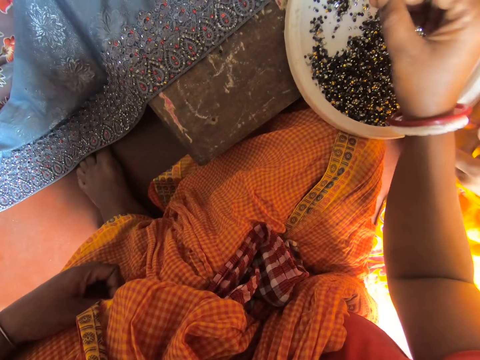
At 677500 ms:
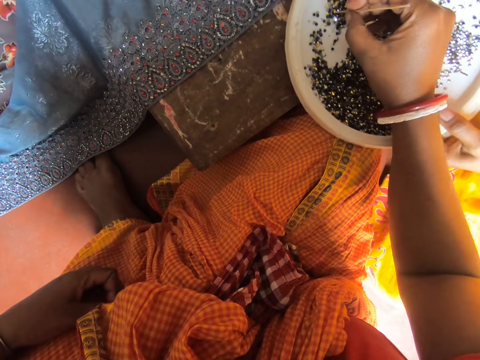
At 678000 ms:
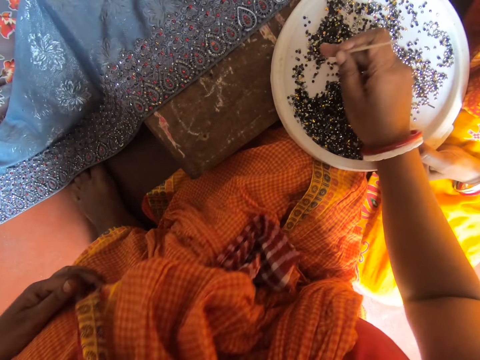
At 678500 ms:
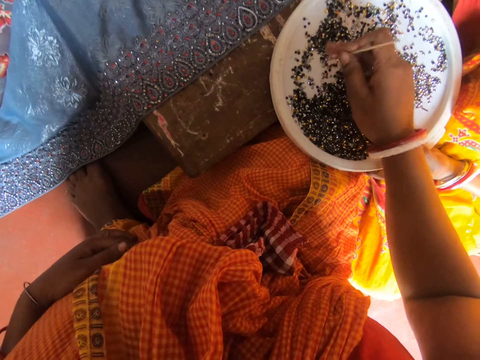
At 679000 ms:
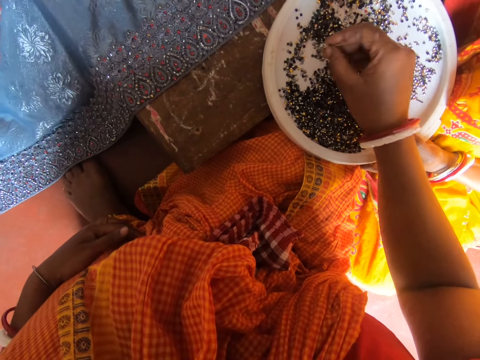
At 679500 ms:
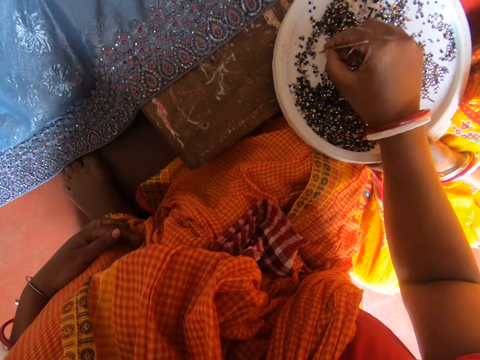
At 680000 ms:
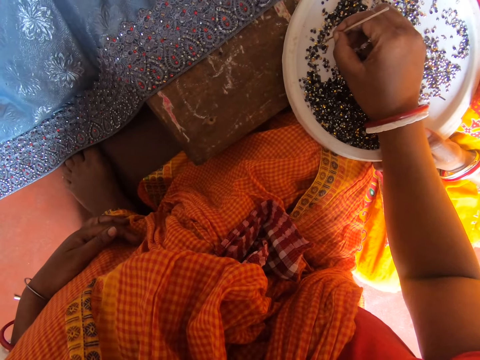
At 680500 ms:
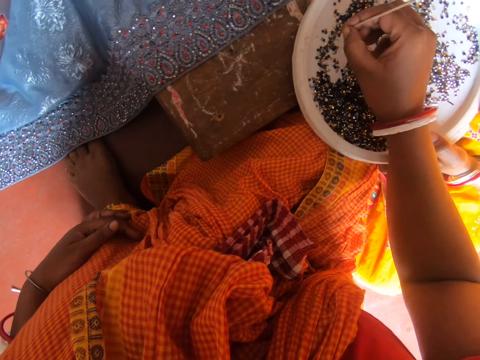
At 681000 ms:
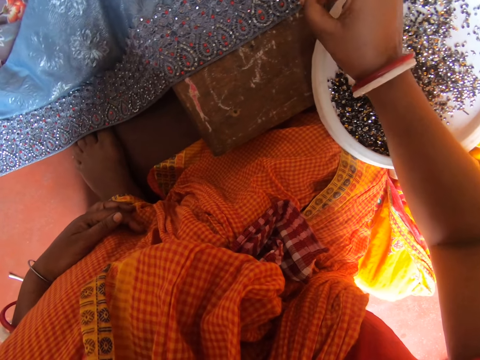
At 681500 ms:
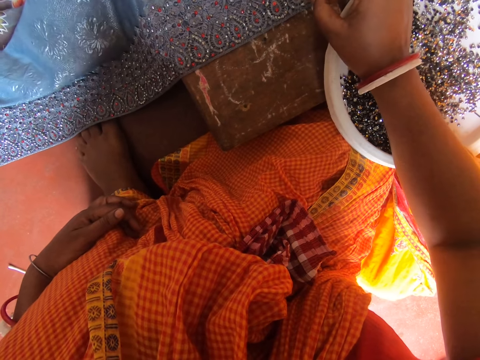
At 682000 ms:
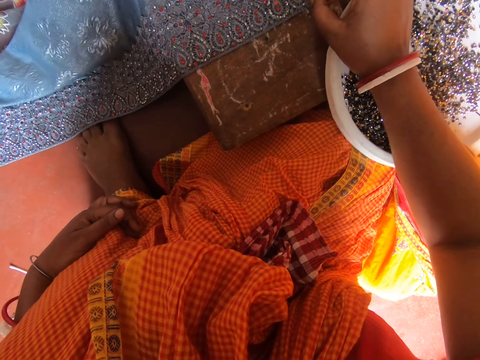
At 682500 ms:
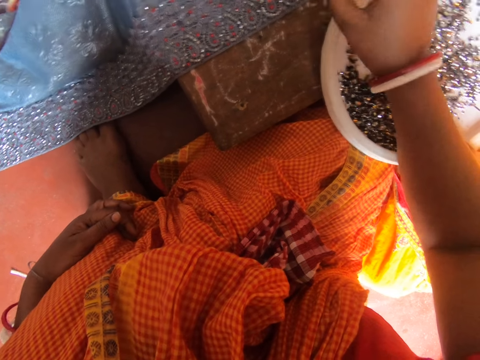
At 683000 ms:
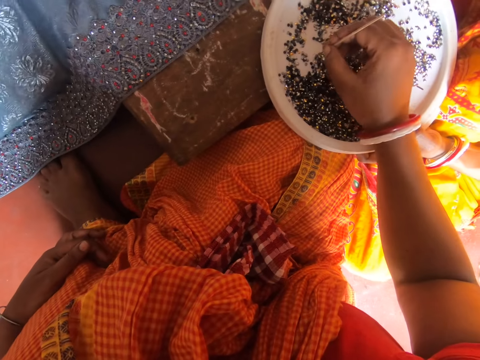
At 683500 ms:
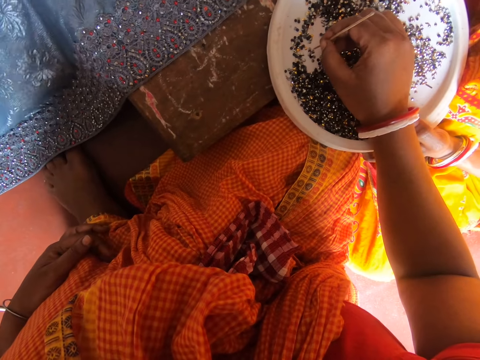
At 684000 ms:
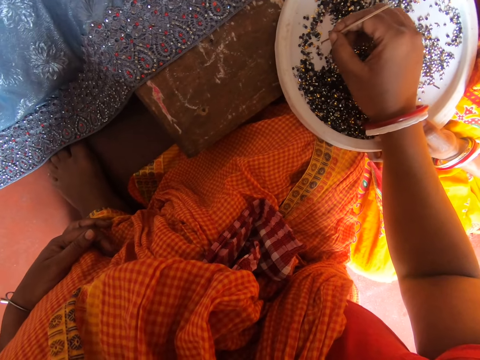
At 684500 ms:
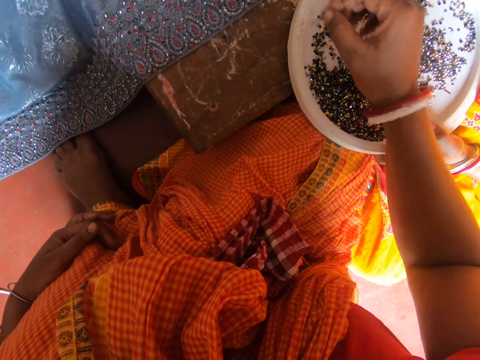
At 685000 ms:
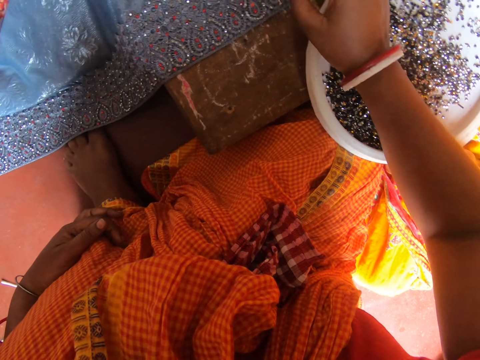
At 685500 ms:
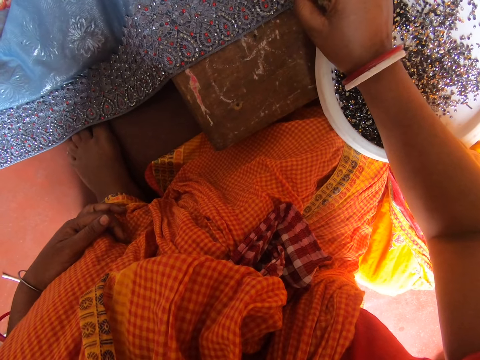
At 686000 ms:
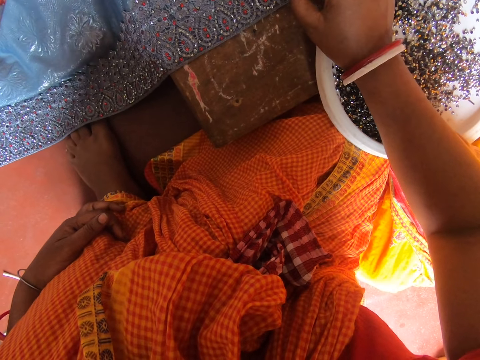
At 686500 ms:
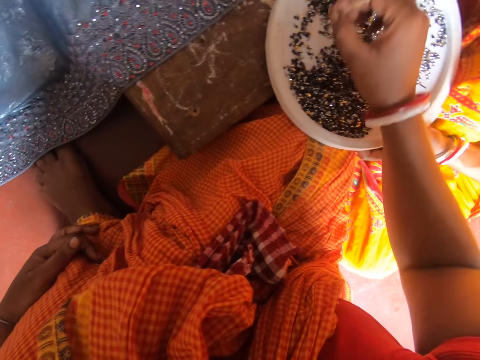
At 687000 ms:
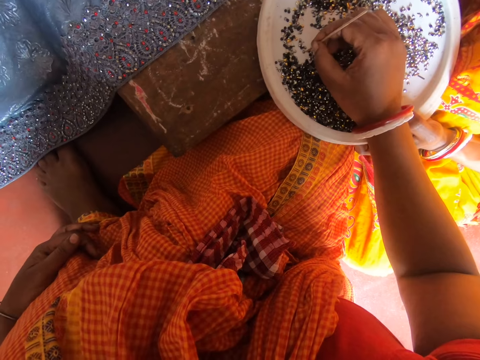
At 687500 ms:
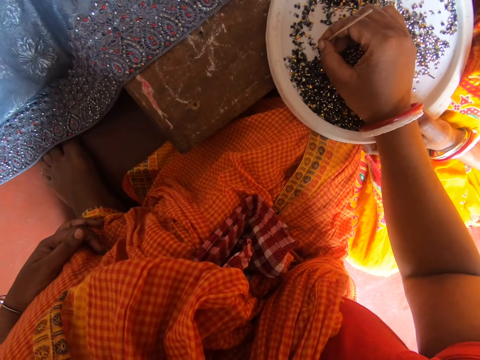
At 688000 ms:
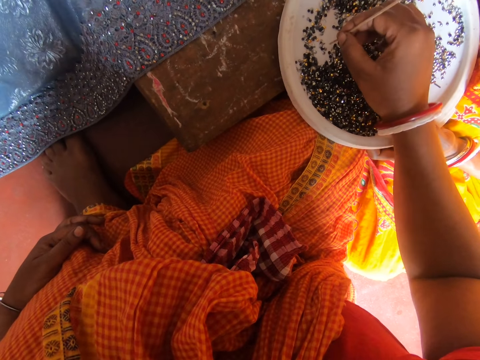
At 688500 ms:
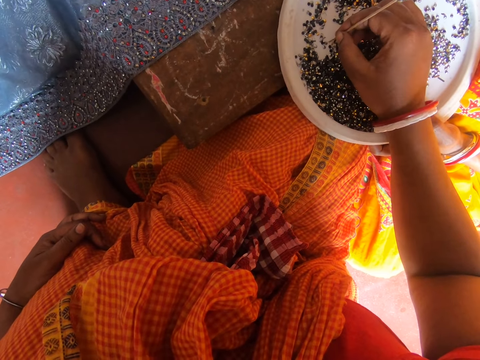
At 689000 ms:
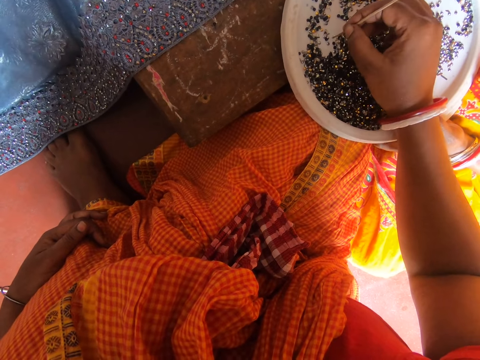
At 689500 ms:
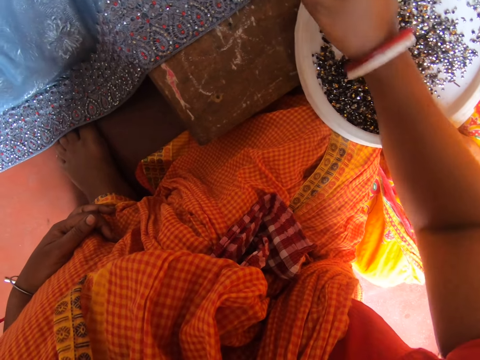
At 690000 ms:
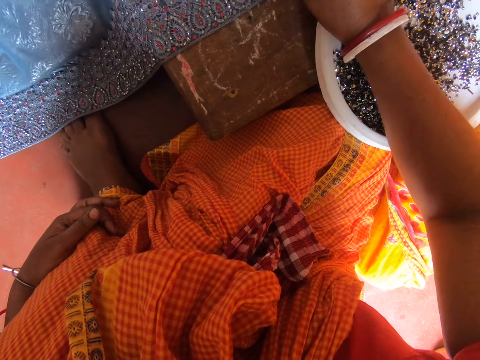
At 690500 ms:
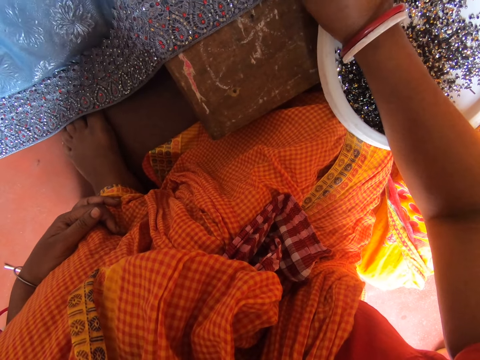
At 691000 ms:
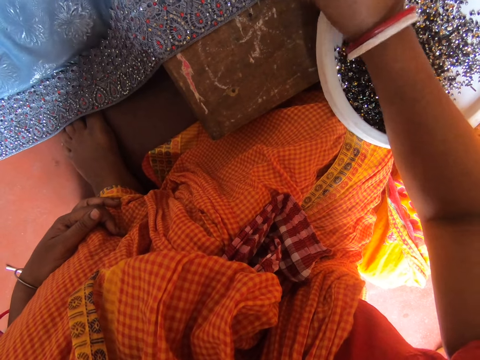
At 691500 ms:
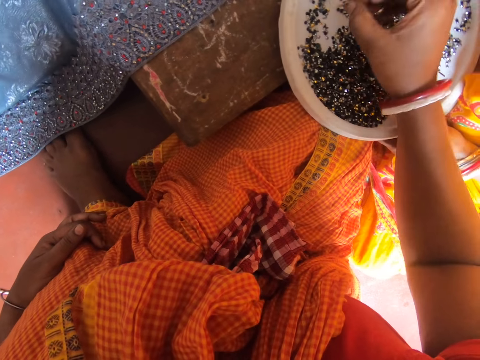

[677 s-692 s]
The camera wearer speaks to the lady. She searches for a bead with a stick from a tray. The lady moves the plate on the table. The camera wearer searches for a bead in the tray with her finger. She moves the beads on the plate by hand. She picks a bead from the plate with the stick in hand. She puts the bead on a fabric on the table. The lady speaks to the camera wearer. The camera wearer picks a bead from the plate with the stick in hand. She puts the bead on the fabric on the table. She picks beads from the tray with the stick. She lifts her hand up the tray. She picks a bead from the plate with the stick in hand. She speaks to the lady. The lady speaks to the camera wearer. The camera wearer puts the bead on the fabric on the table.

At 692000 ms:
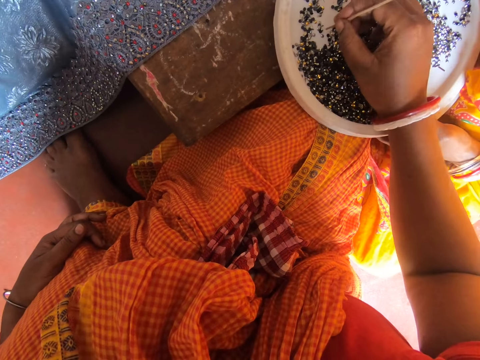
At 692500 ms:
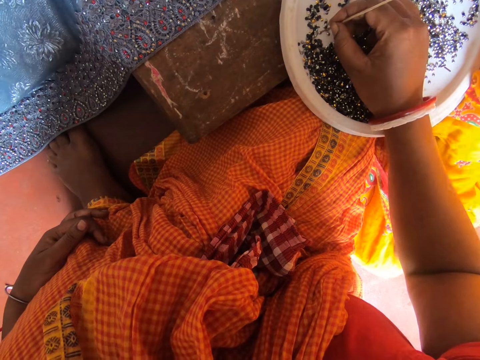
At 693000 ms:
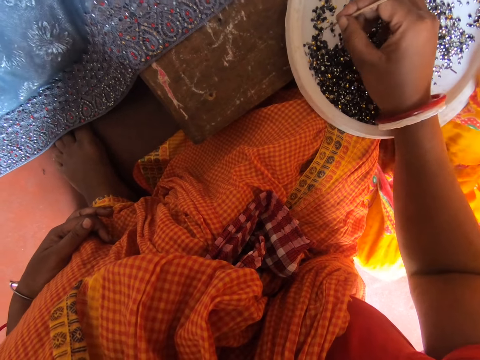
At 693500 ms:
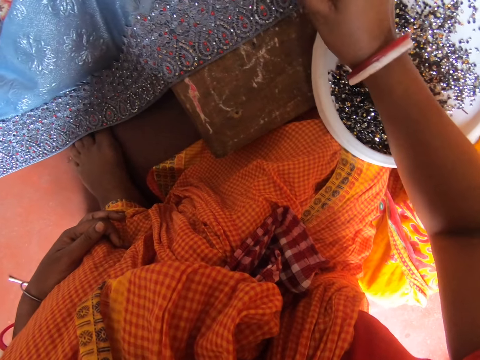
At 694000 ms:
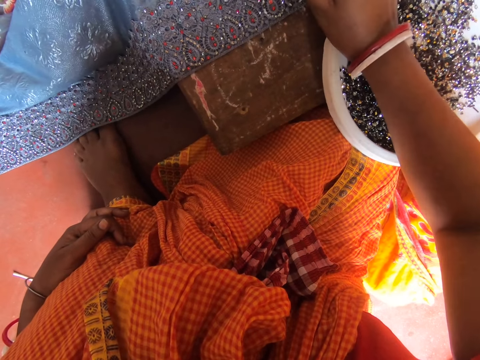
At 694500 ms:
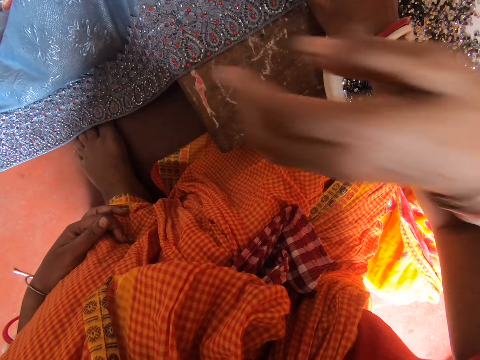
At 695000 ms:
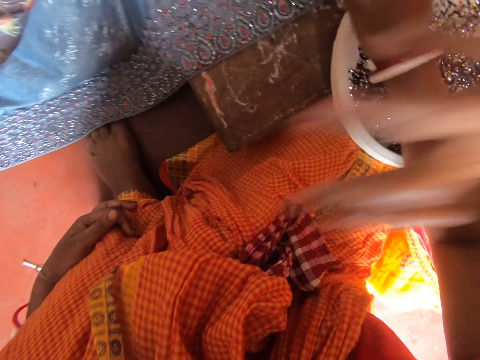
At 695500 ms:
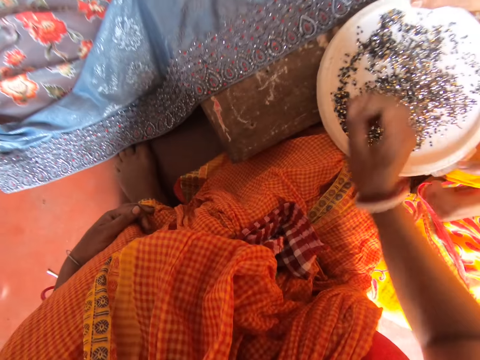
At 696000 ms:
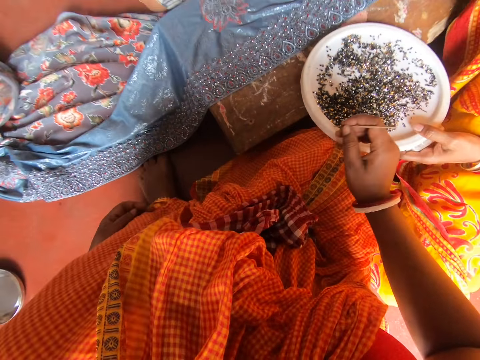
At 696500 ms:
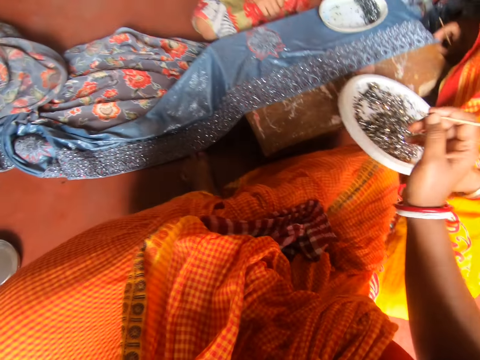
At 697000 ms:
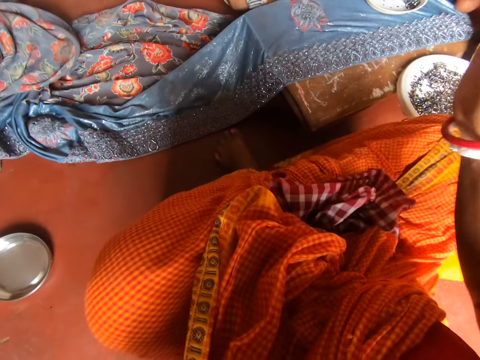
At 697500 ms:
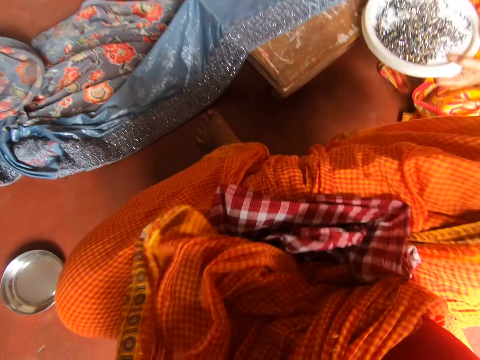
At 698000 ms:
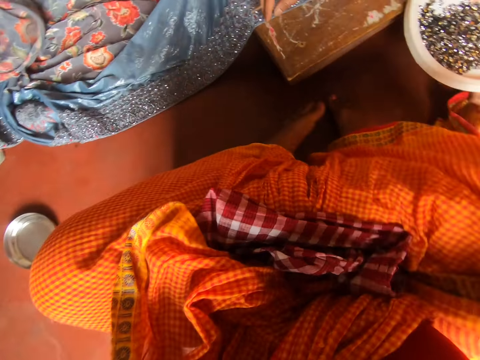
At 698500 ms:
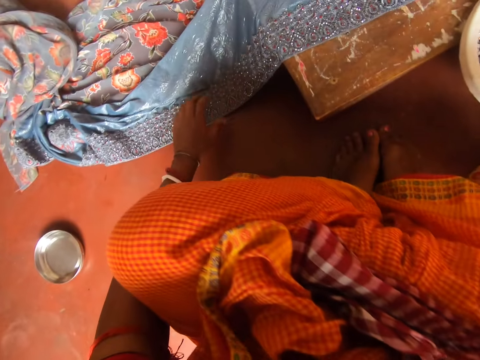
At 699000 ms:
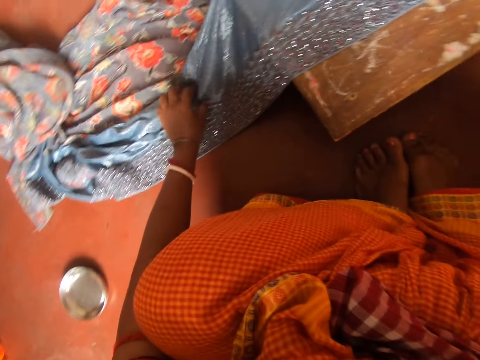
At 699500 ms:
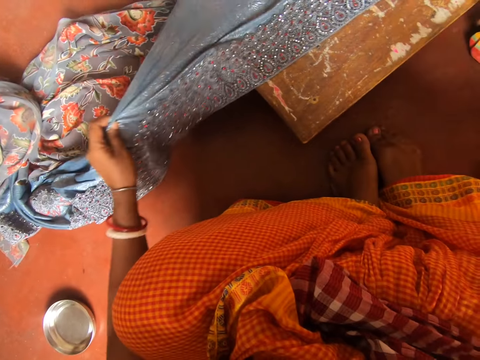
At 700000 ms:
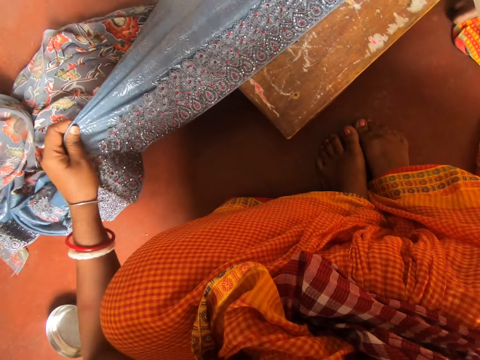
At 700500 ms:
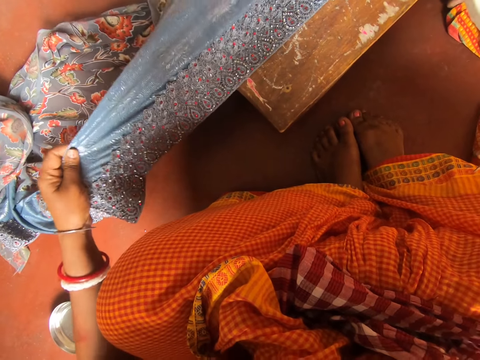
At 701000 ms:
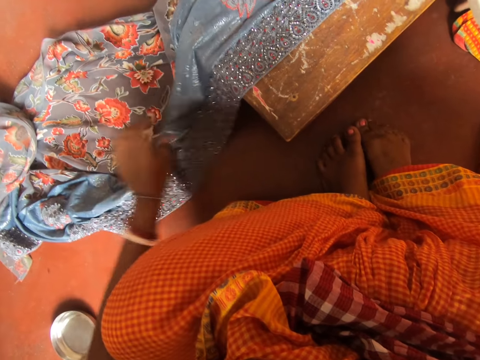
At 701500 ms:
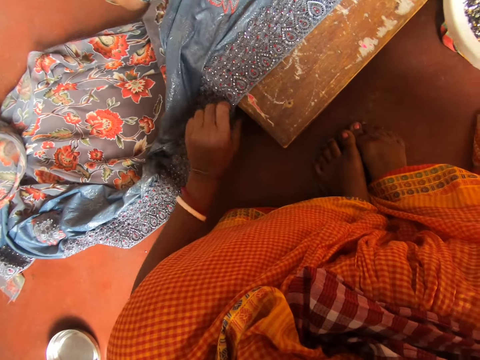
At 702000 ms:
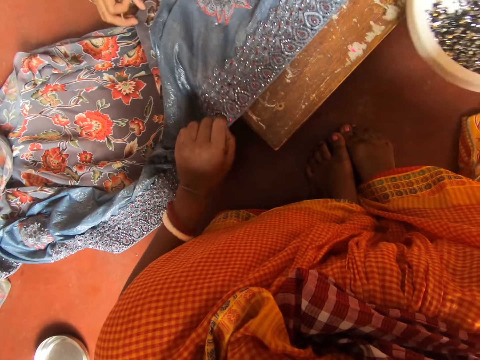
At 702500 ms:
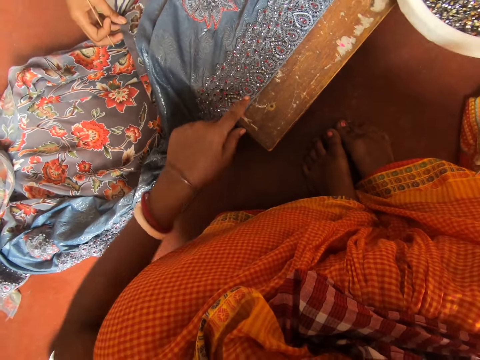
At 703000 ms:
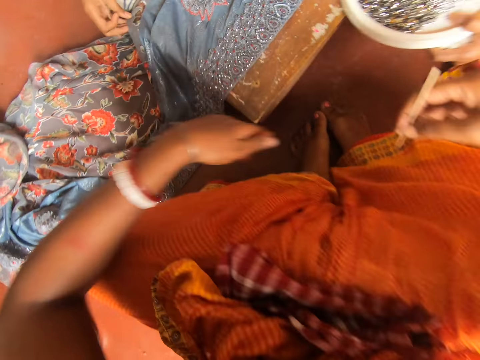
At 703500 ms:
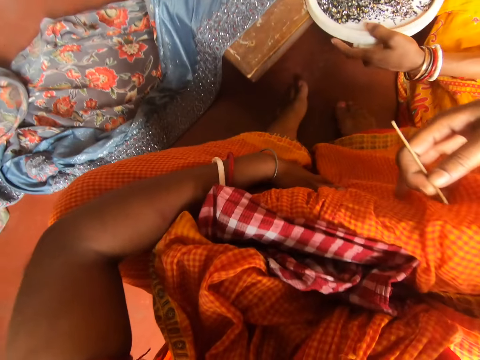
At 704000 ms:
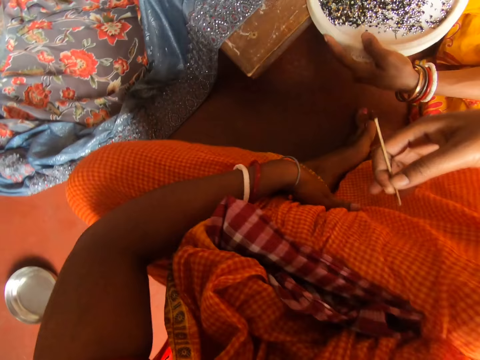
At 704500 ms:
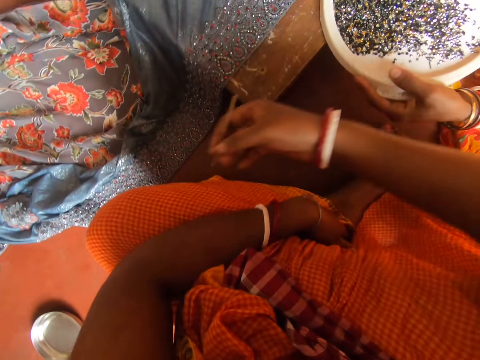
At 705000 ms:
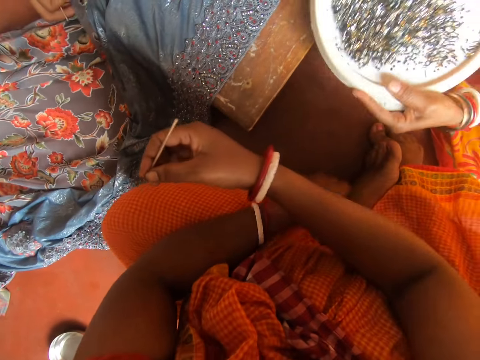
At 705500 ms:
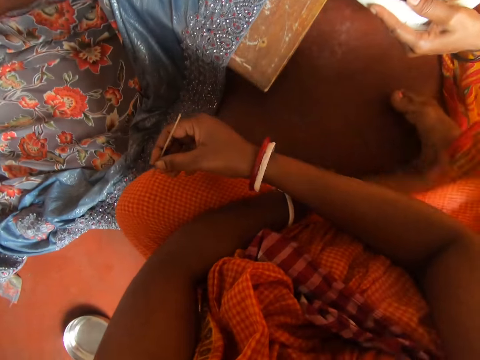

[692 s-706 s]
The lady moves her hand. The camera wearer picks a bead from a plate with the stick in hand. She speaks to the lady. She puts the bead on a fabric on the table. The lady gestures her hand in front of the camera wearer, moves her hand over the camera wearer's hand and picks up the plate from the table. The camera wearer lifts her head from a tray of beads. She moves her legs on the floor. She pulls up a cloth. She holds the fabric on the ground. She lets go of the fabric. She stretches up the cloth. She pulls the fabric on the table. She points at the cloth with her finger. Another lady holds the fabric on the table. The first lady moves the plate on the table. The camera wearer moves her leg on the floor. She touches her feet.
